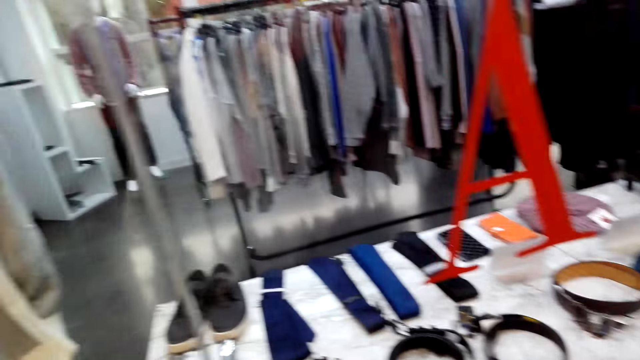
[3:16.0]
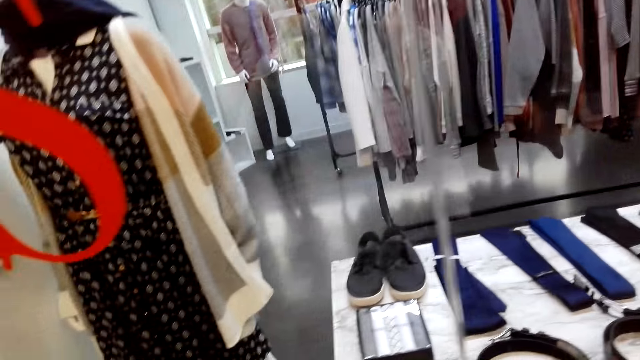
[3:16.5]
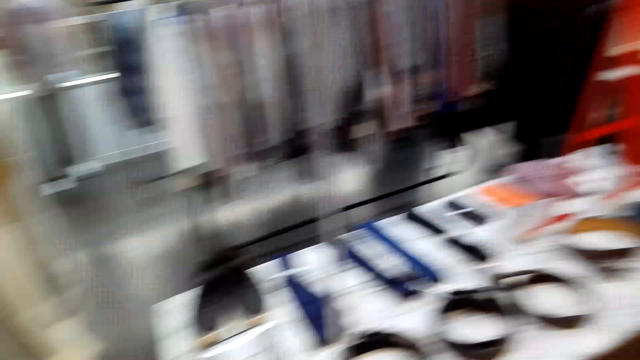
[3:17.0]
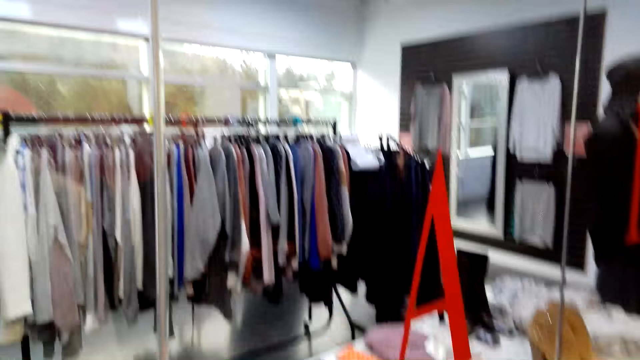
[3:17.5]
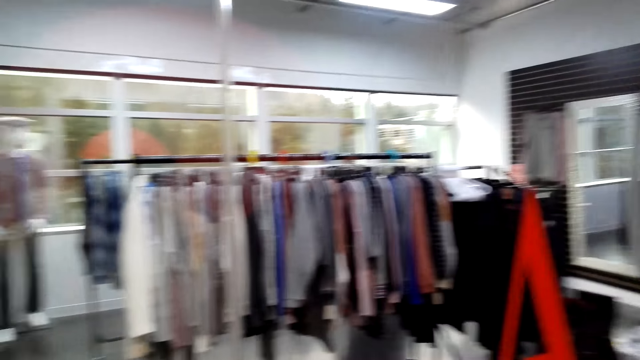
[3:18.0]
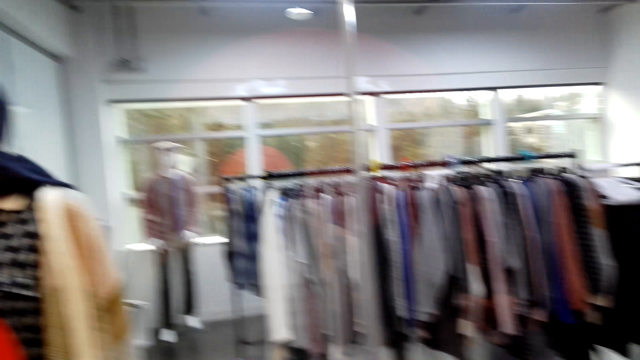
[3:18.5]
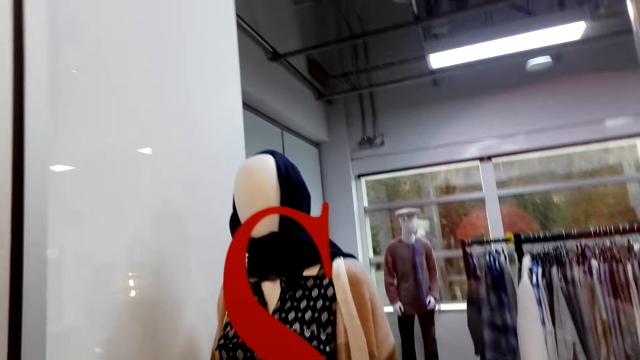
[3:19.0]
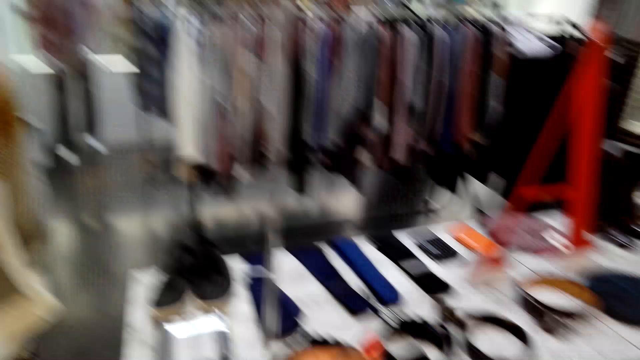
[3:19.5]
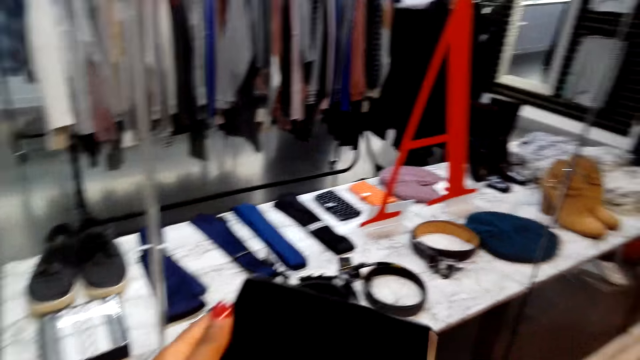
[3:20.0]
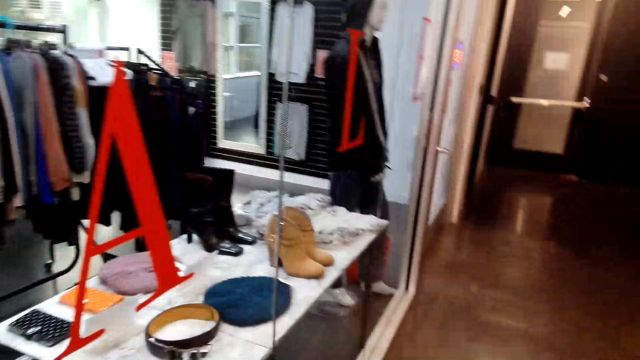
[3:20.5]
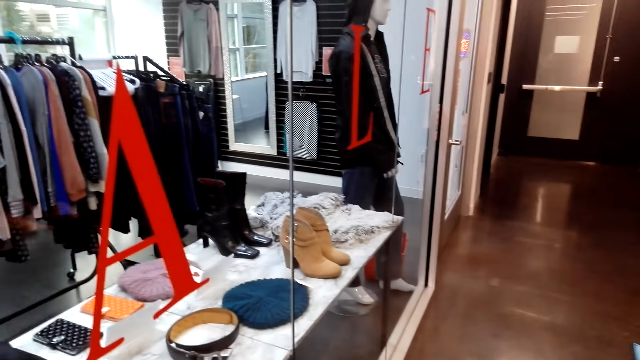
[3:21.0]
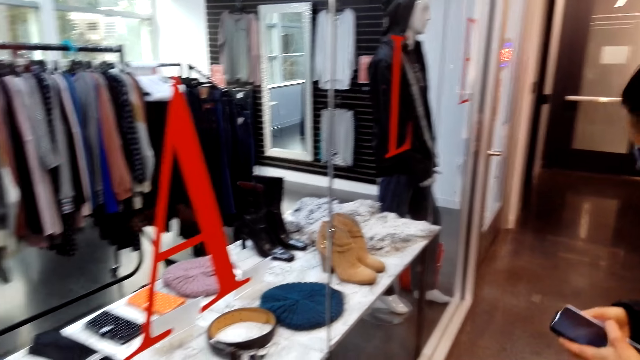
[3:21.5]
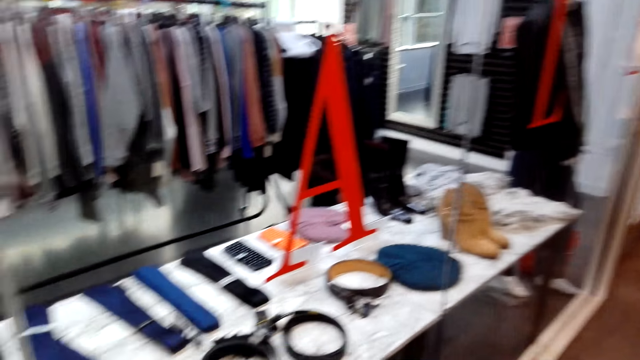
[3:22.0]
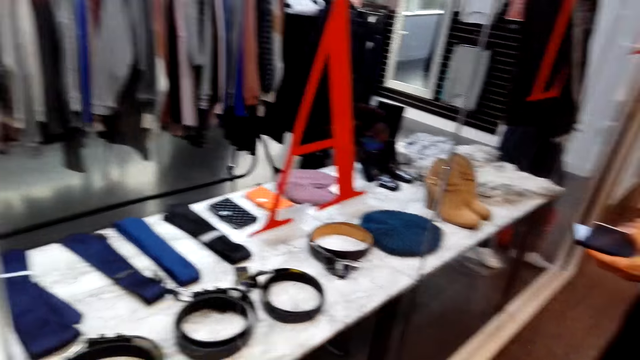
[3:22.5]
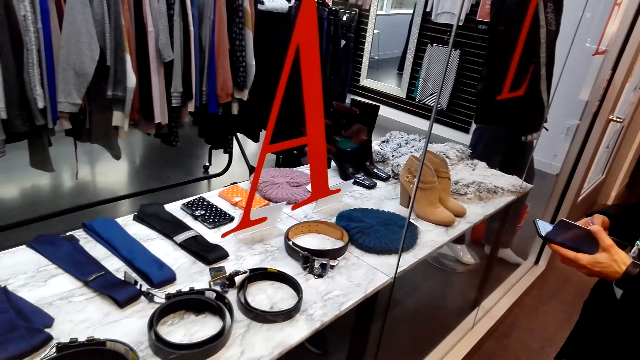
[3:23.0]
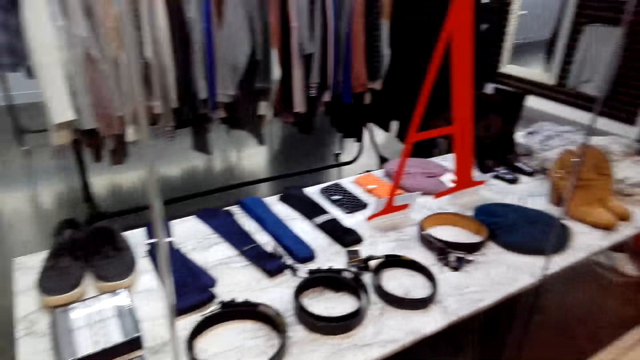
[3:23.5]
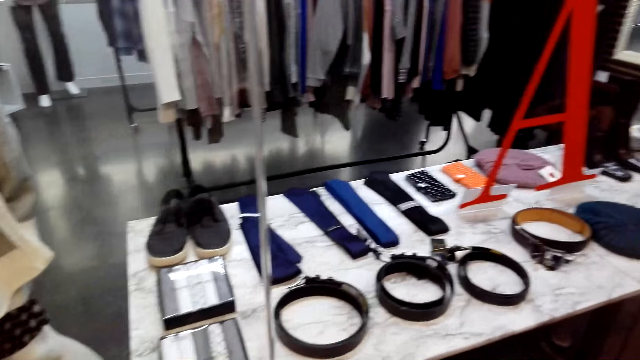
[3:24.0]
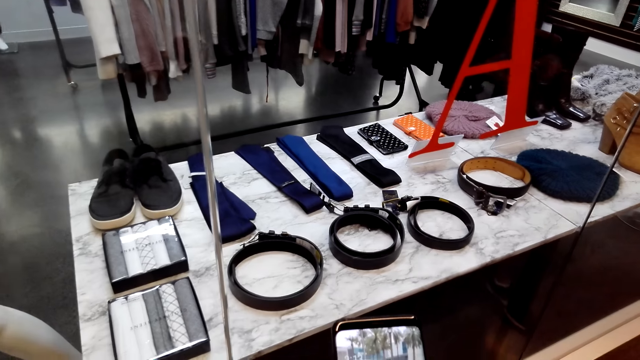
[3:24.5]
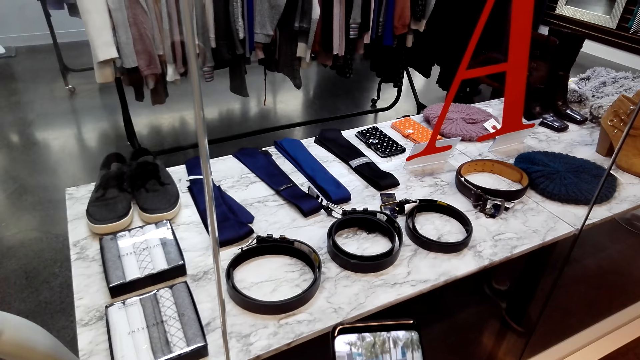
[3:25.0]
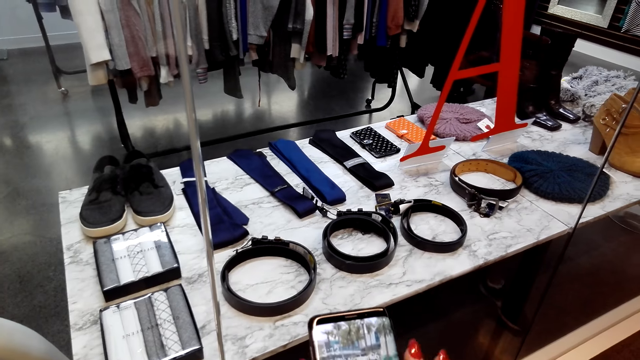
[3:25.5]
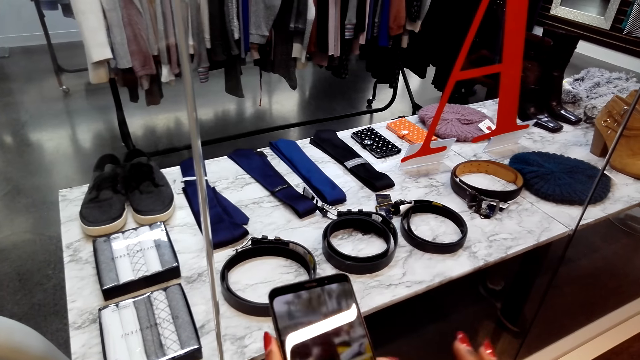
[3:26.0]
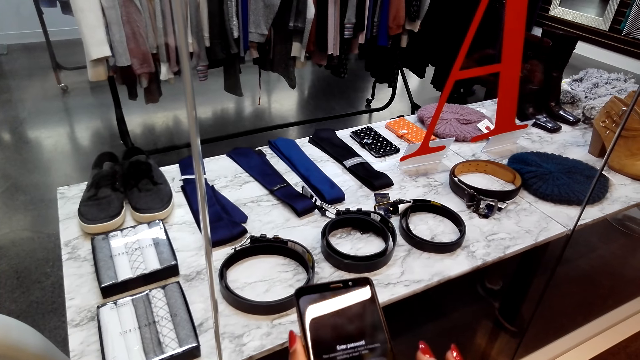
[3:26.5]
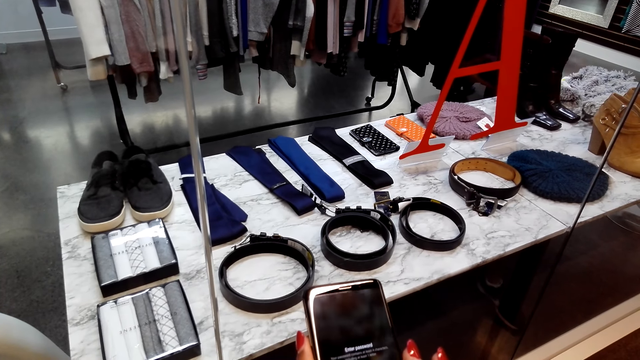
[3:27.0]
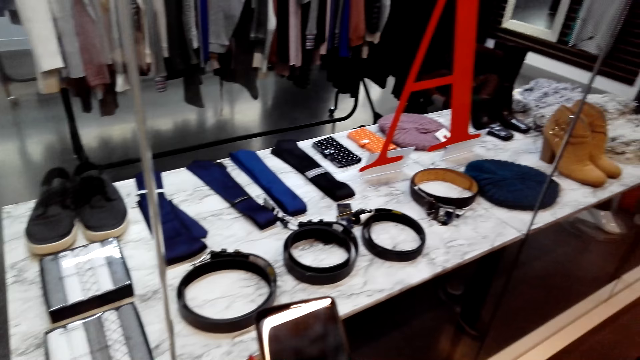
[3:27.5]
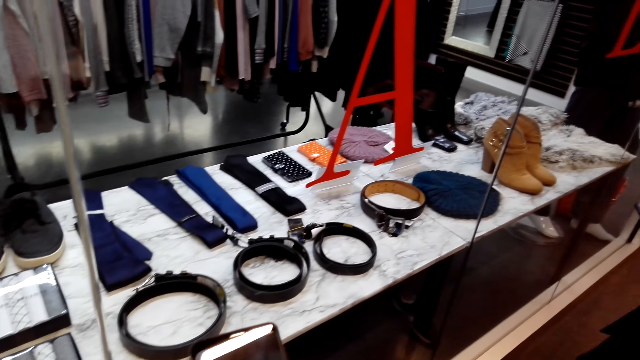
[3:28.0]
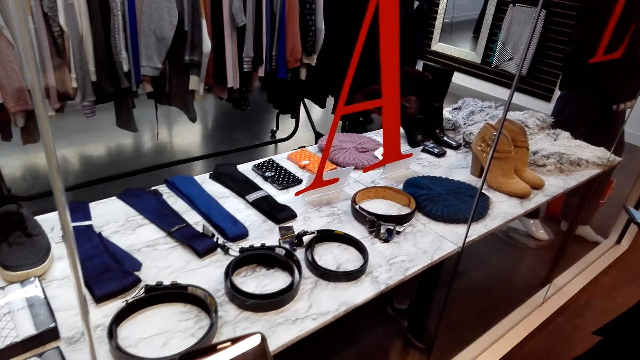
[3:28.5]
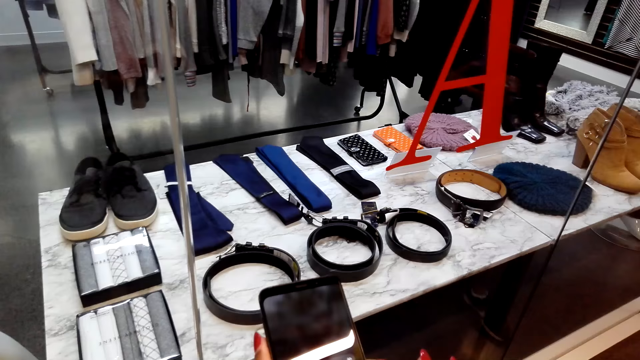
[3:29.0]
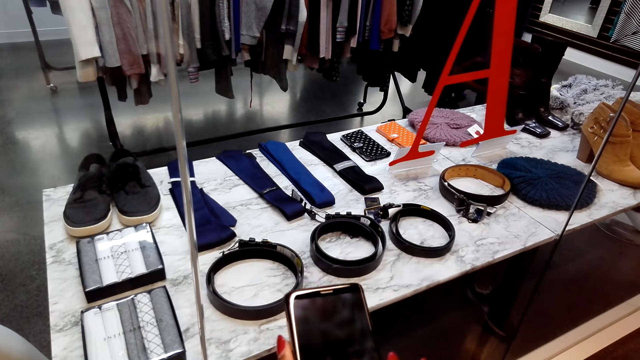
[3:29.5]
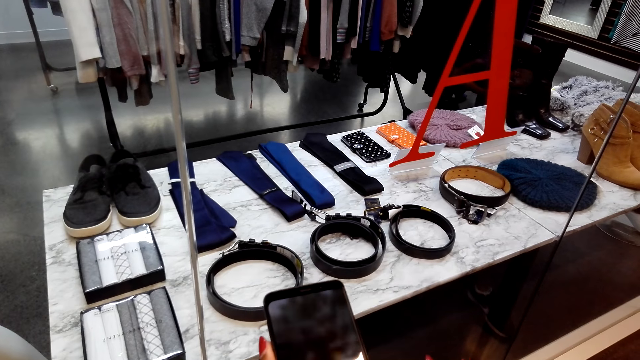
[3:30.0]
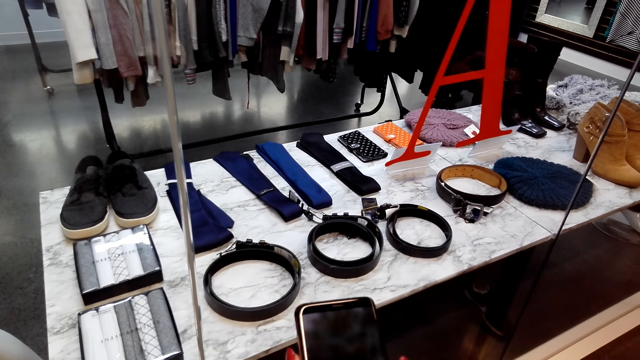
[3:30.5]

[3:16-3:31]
The camera wearer picks up a phone. A lady scrolls a phone. She holds the phone. The camera wearer looks around. They scroll the phone. They hold the phone.

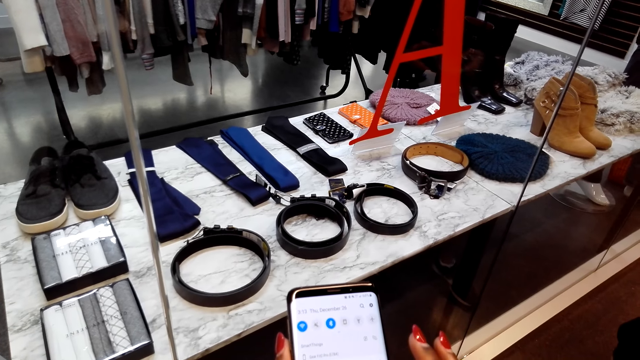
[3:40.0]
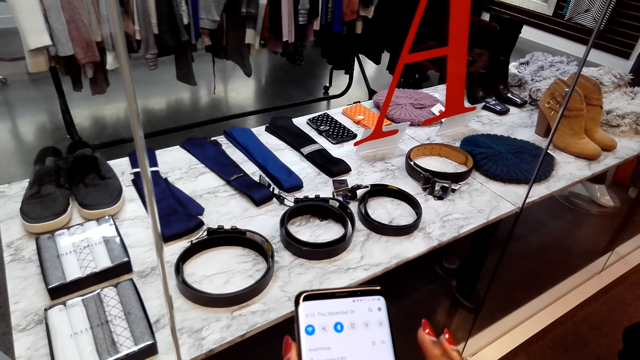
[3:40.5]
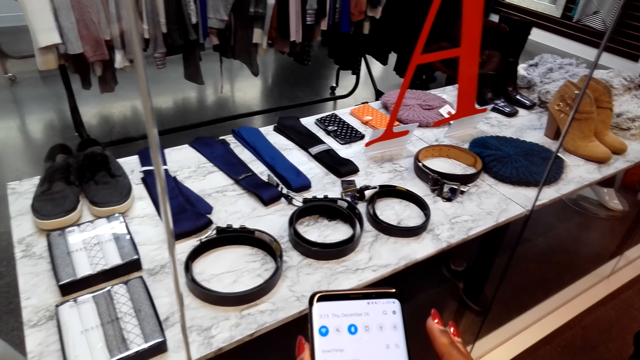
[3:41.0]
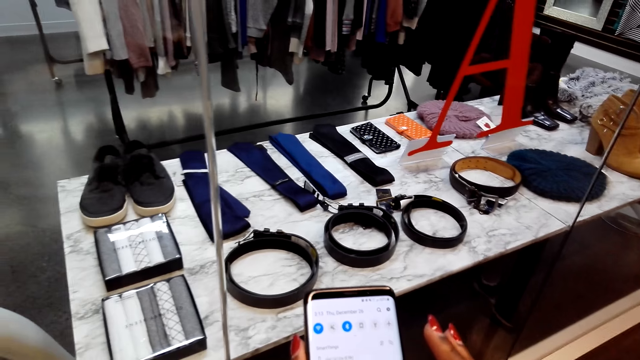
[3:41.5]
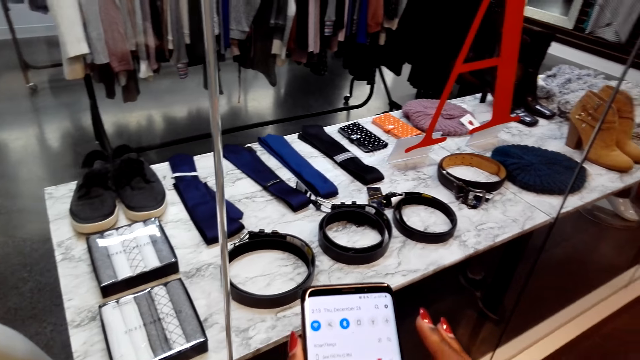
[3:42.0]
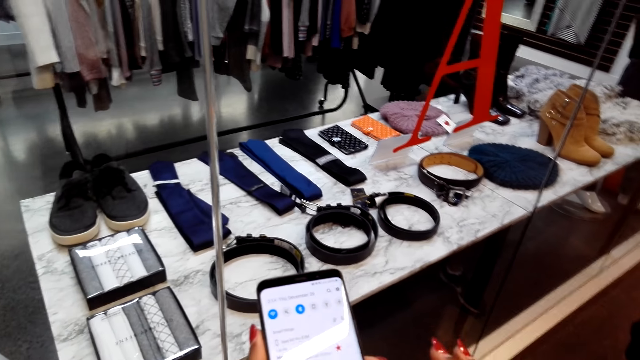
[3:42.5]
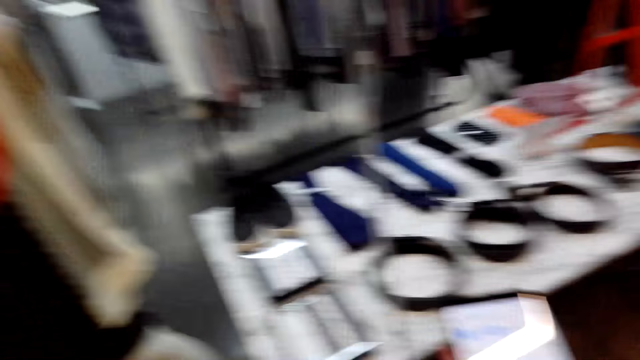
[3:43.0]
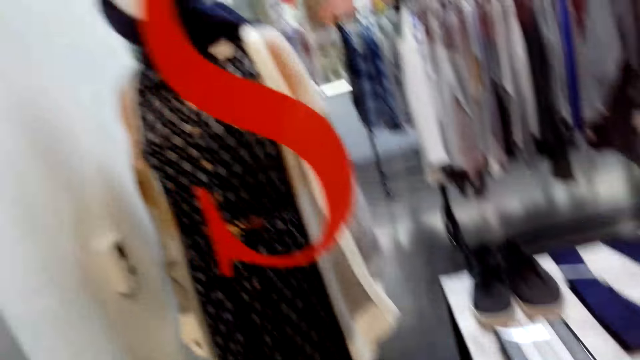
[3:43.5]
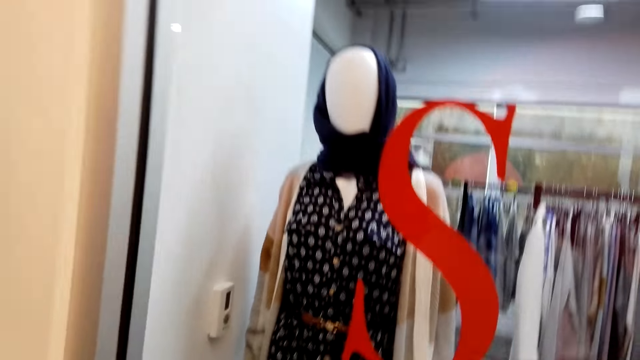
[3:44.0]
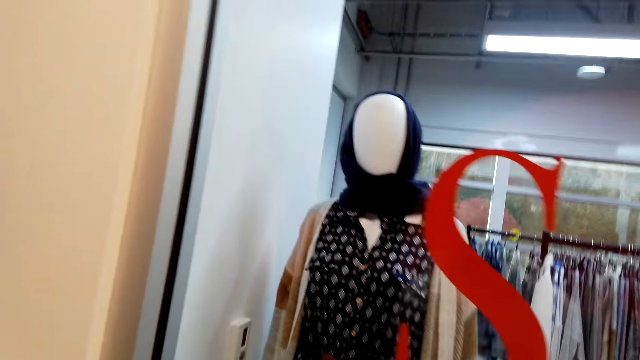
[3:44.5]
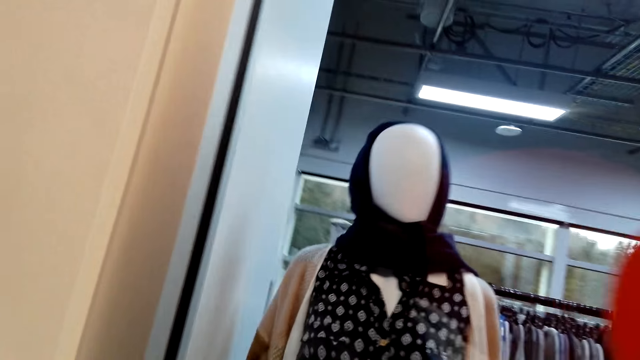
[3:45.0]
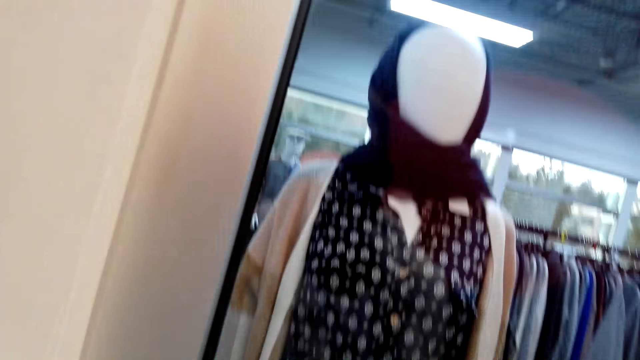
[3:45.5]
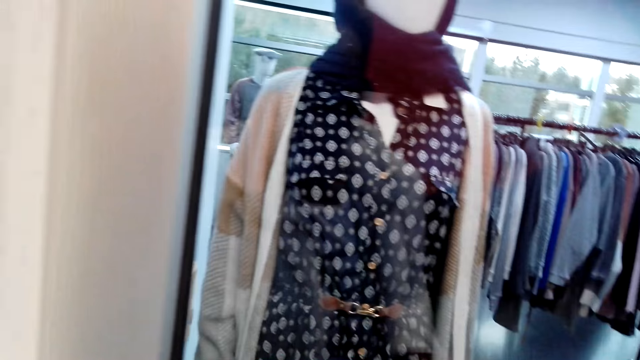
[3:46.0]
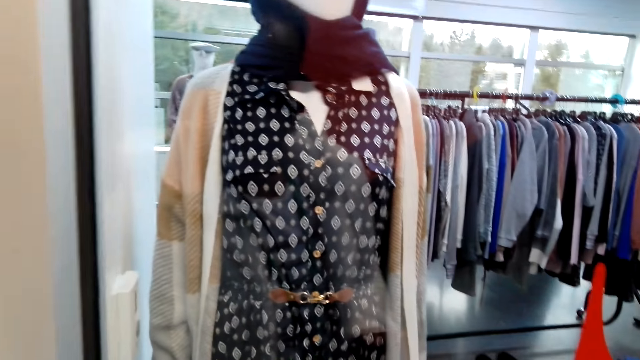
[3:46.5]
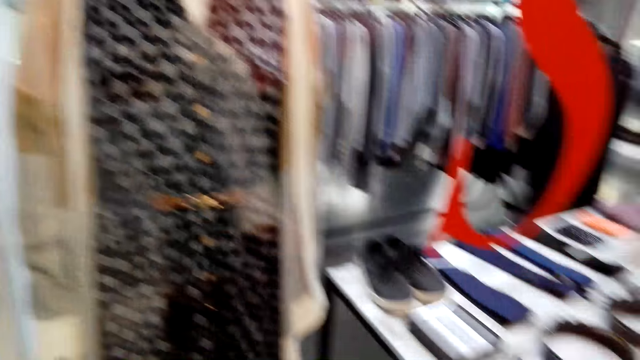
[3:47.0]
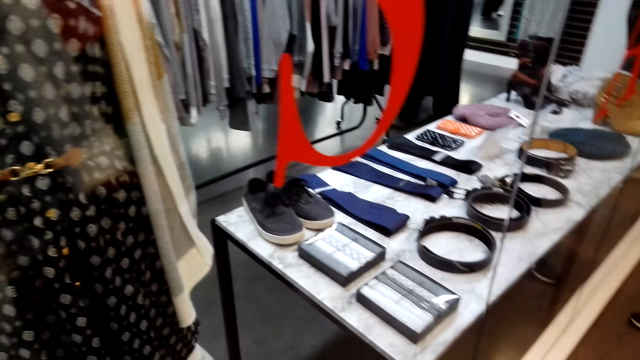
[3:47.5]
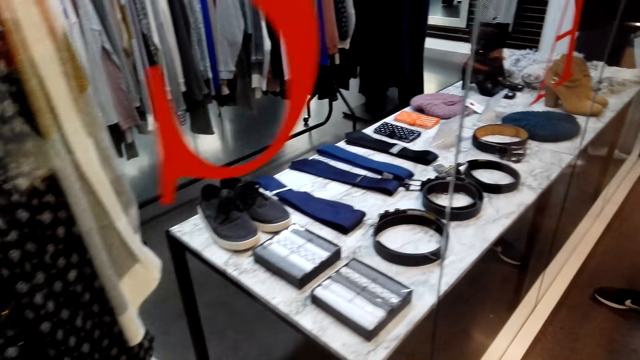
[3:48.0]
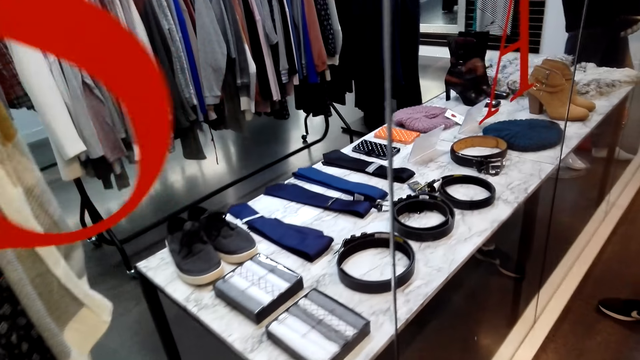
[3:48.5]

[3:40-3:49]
The camera wearer looks around. They stare at the dress.
